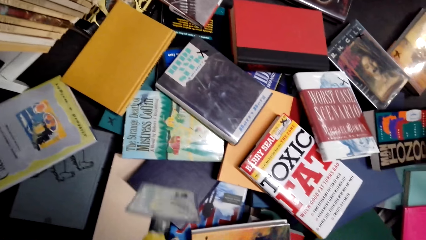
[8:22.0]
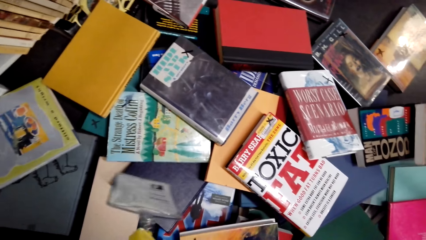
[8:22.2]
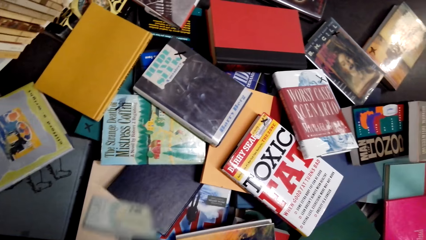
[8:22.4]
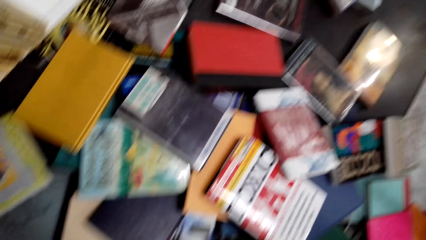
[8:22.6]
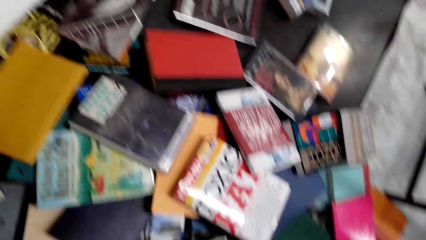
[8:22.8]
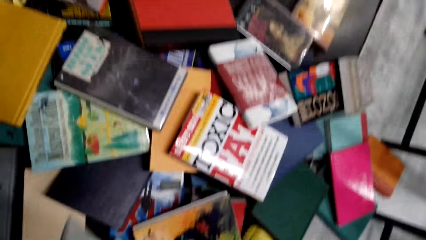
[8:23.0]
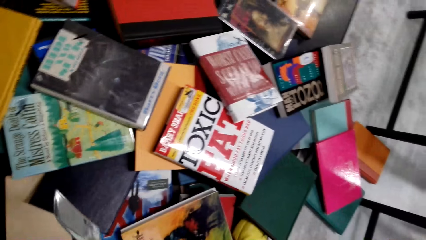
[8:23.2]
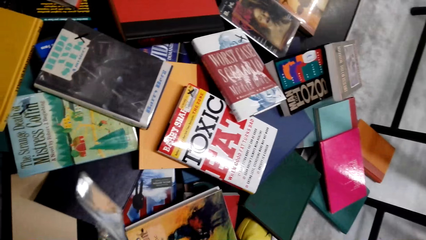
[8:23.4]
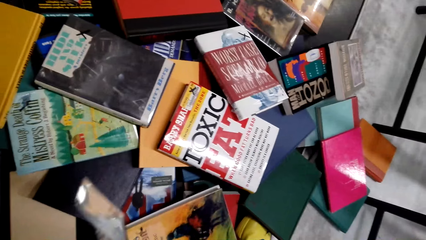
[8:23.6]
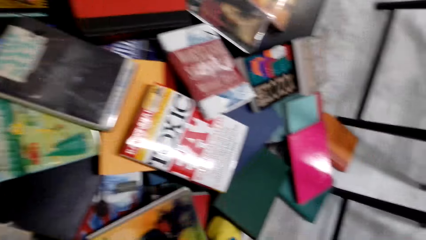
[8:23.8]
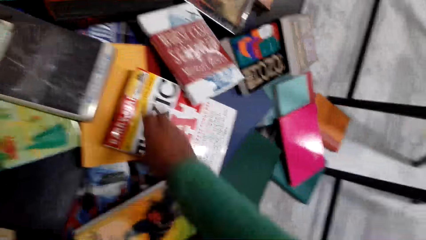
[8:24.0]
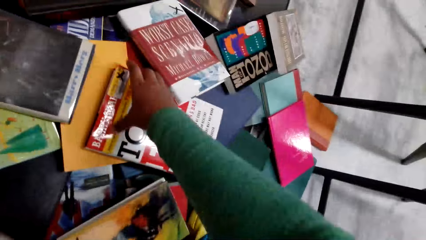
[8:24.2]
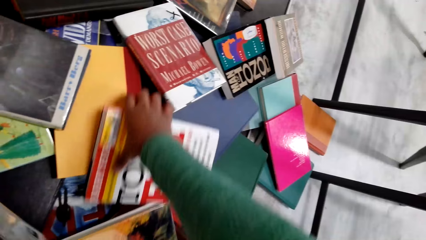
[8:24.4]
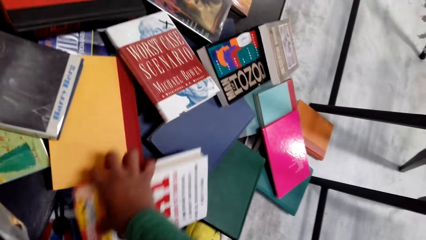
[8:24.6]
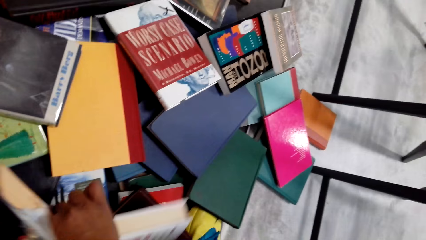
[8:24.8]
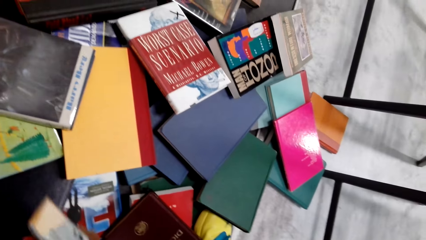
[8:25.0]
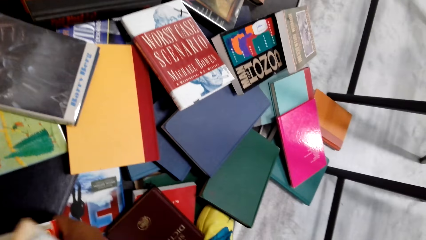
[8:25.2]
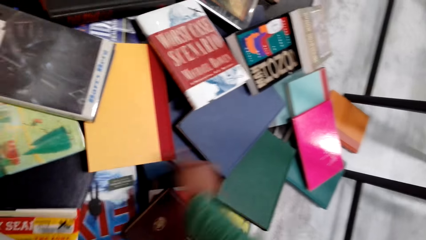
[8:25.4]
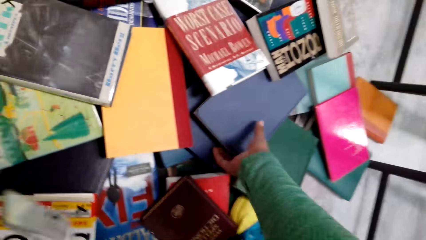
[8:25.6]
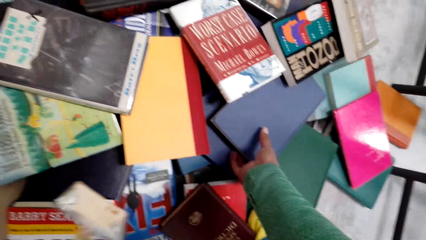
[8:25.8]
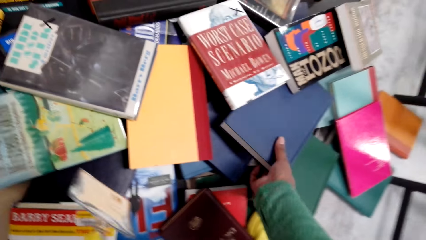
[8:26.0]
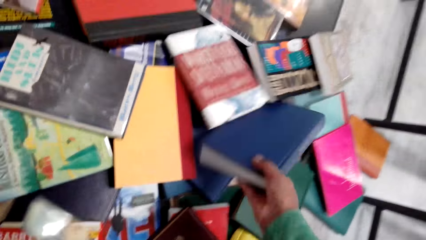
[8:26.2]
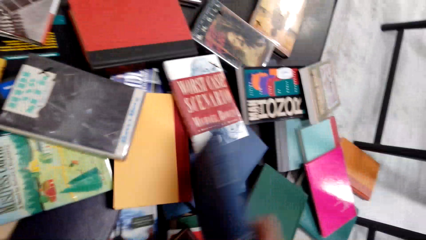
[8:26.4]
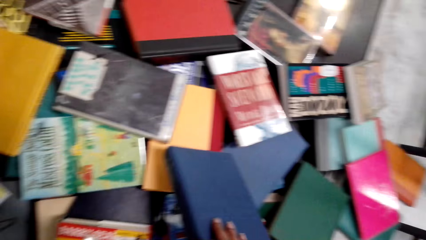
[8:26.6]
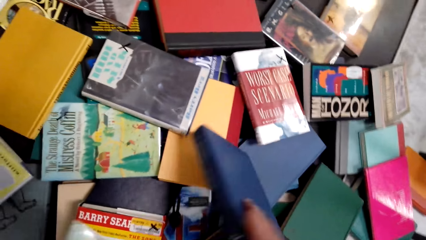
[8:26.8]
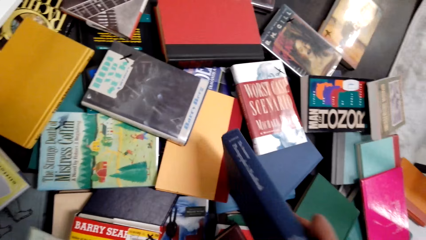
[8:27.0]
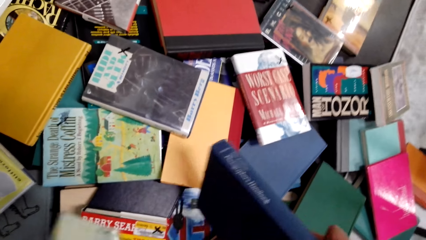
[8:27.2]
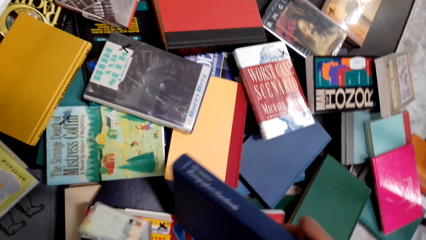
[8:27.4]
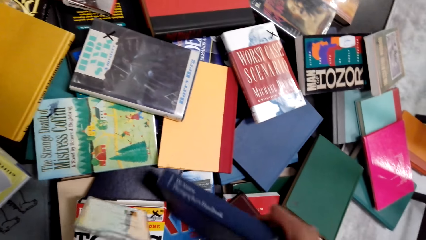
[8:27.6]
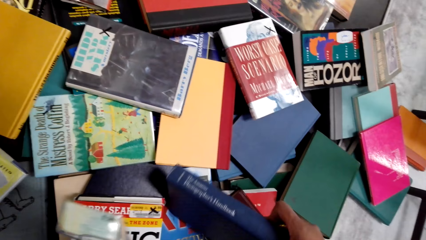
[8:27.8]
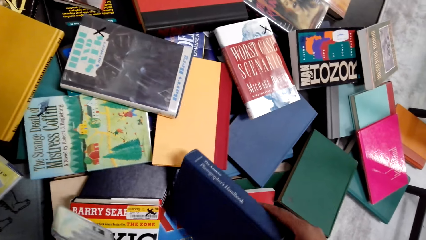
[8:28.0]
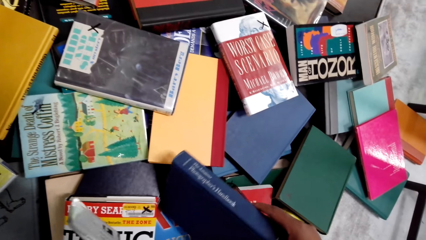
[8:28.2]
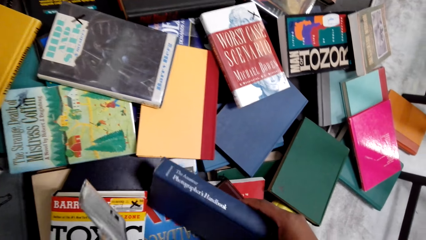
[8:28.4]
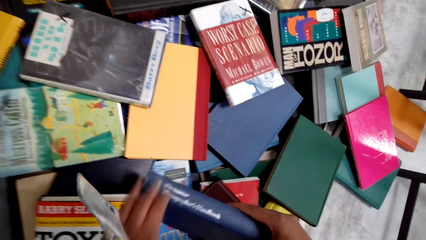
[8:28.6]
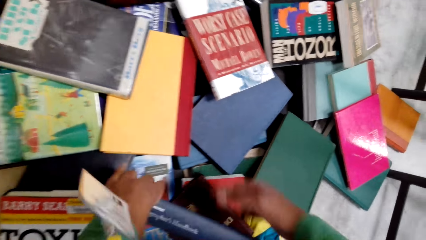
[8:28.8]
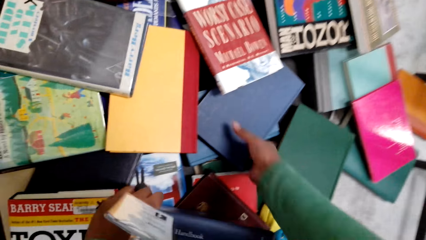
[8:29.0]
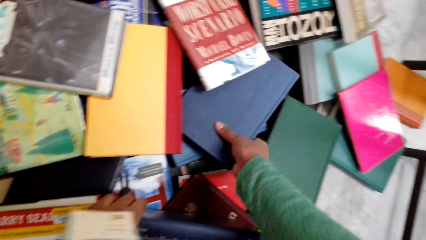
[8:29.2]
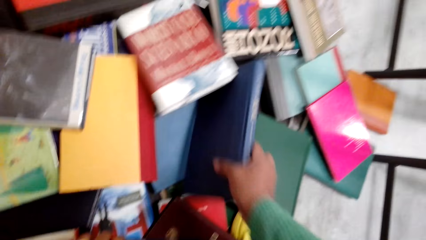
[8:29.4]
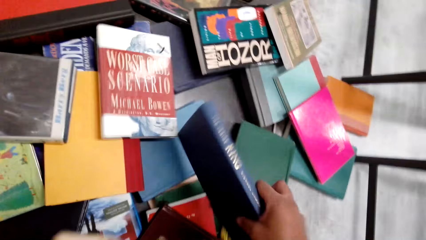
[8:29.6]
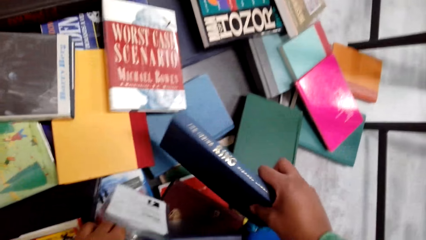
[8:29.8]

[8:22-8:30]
The camera wearer picks a book.

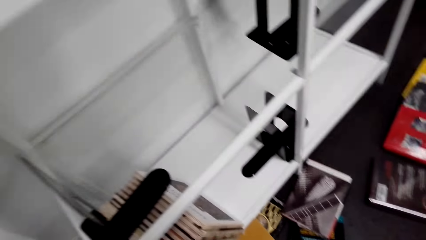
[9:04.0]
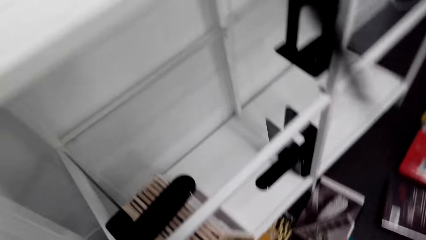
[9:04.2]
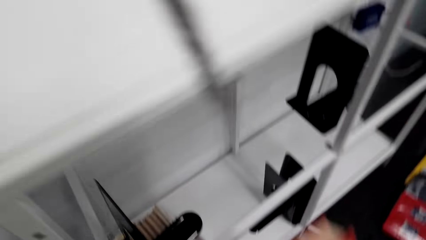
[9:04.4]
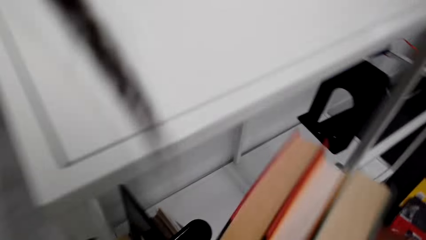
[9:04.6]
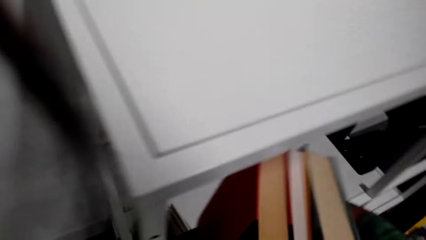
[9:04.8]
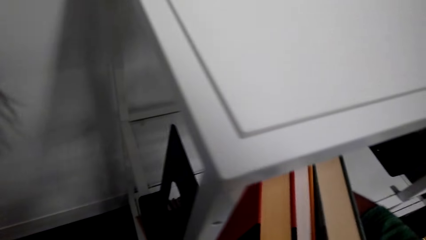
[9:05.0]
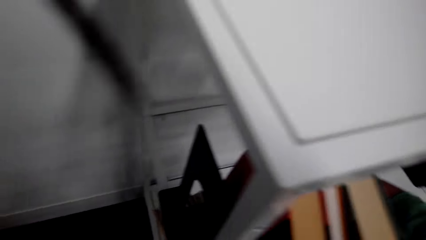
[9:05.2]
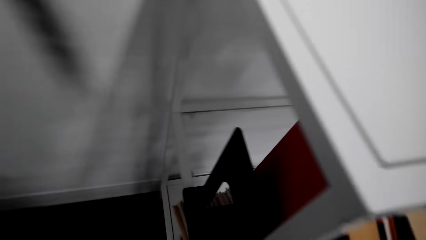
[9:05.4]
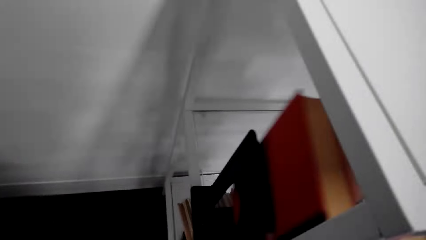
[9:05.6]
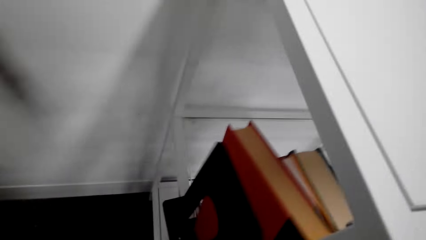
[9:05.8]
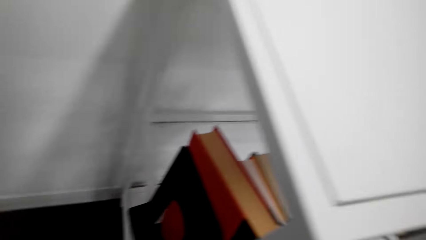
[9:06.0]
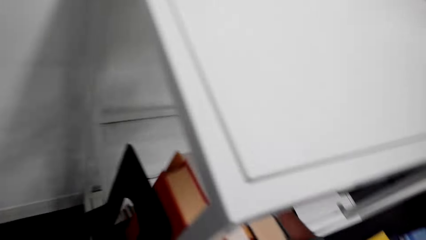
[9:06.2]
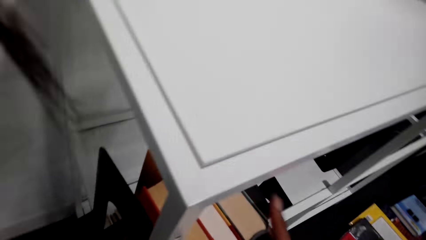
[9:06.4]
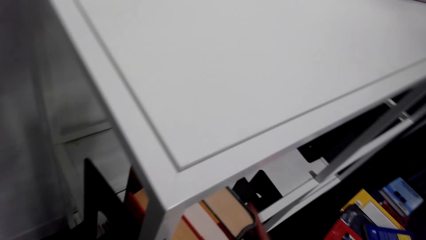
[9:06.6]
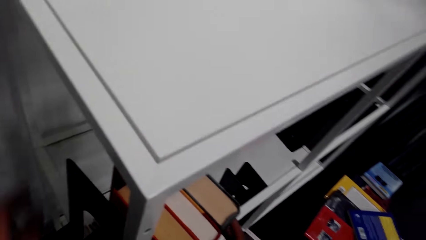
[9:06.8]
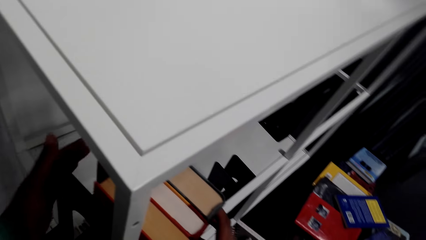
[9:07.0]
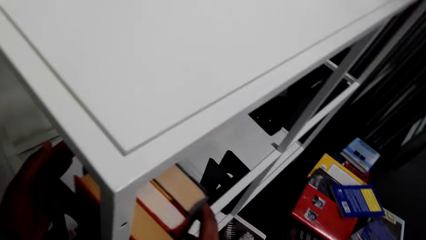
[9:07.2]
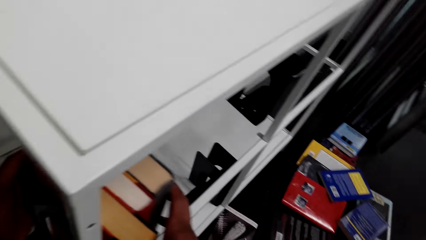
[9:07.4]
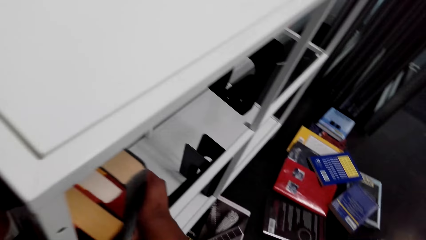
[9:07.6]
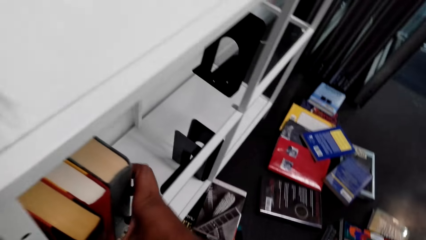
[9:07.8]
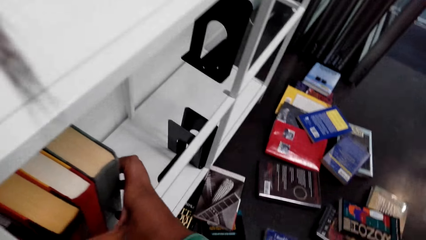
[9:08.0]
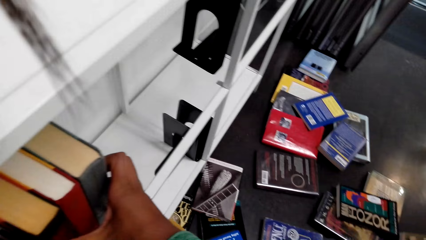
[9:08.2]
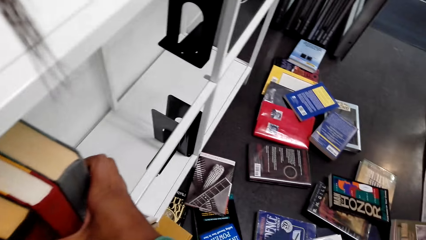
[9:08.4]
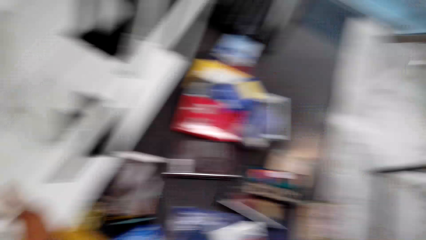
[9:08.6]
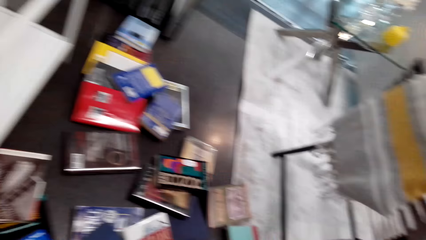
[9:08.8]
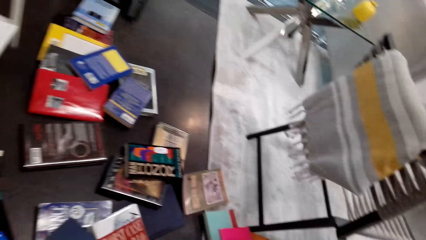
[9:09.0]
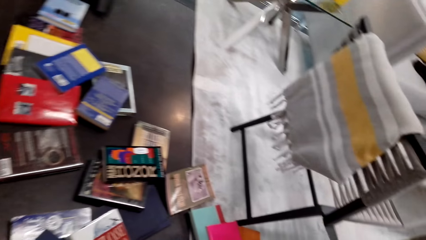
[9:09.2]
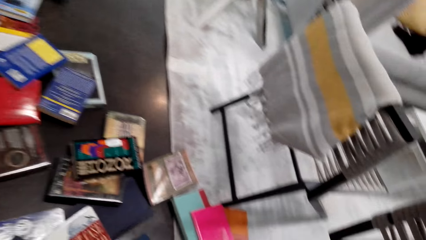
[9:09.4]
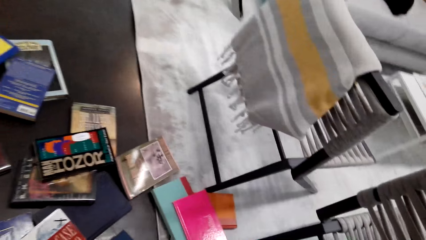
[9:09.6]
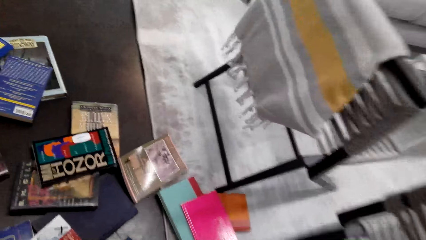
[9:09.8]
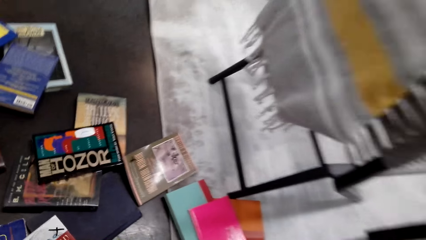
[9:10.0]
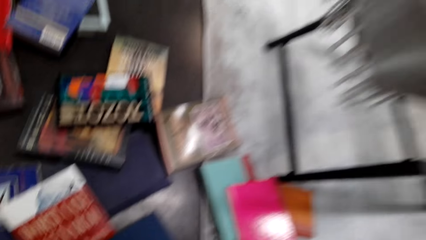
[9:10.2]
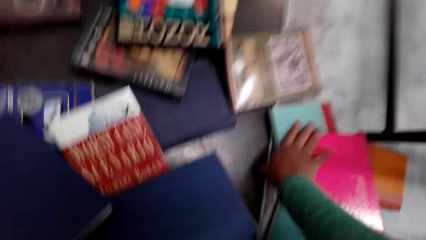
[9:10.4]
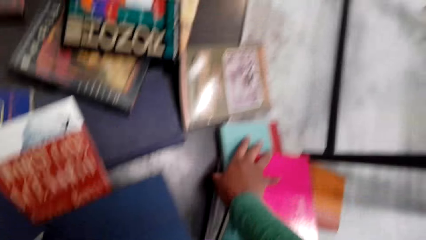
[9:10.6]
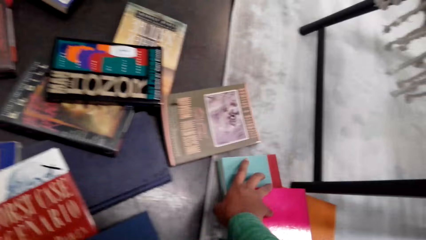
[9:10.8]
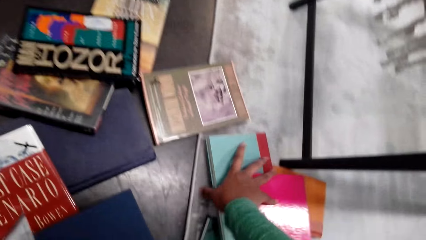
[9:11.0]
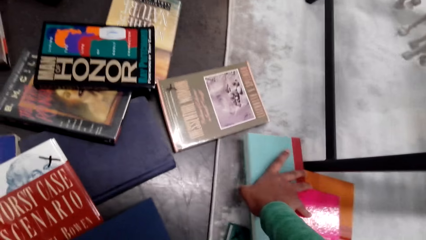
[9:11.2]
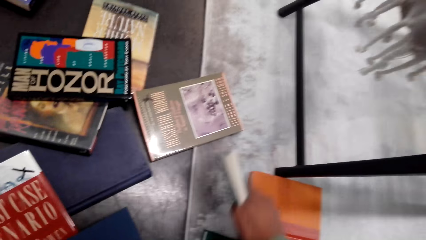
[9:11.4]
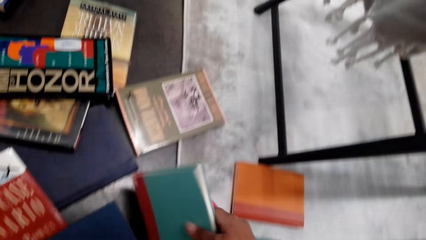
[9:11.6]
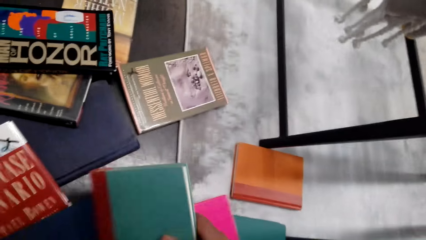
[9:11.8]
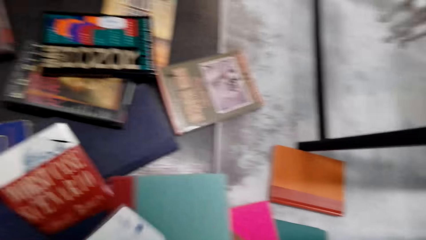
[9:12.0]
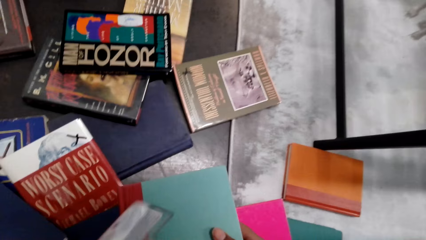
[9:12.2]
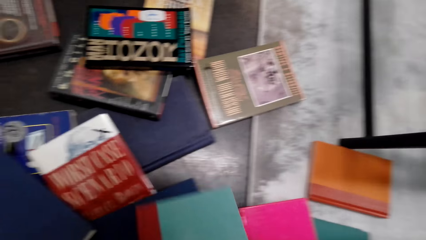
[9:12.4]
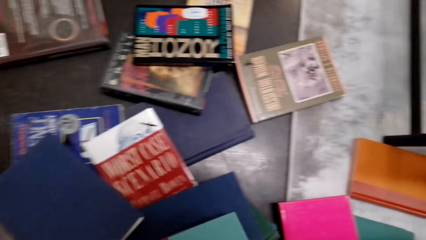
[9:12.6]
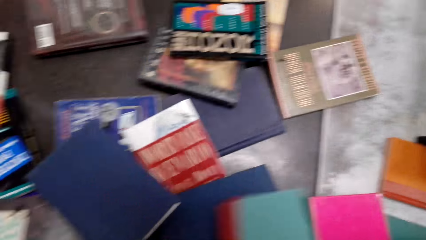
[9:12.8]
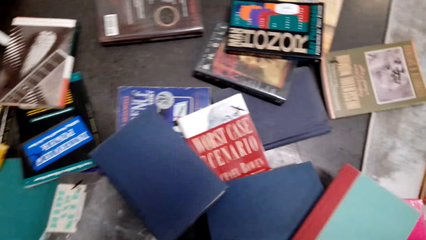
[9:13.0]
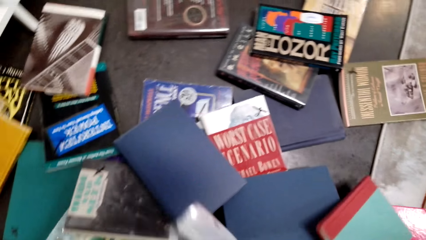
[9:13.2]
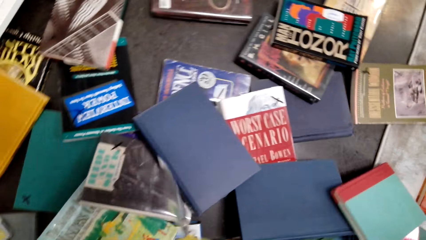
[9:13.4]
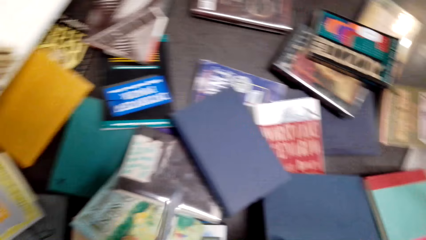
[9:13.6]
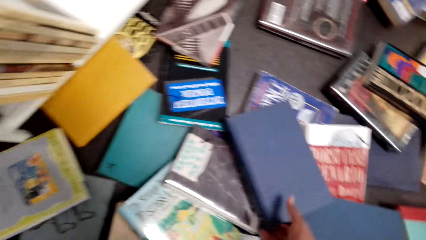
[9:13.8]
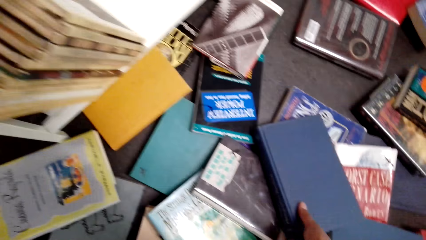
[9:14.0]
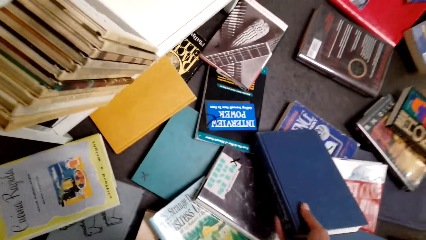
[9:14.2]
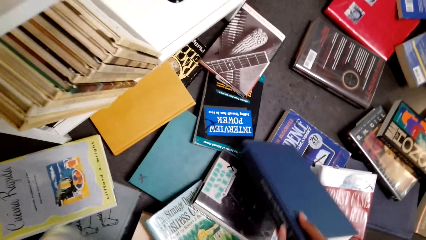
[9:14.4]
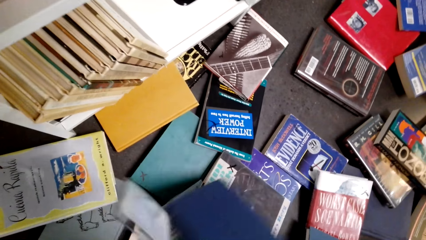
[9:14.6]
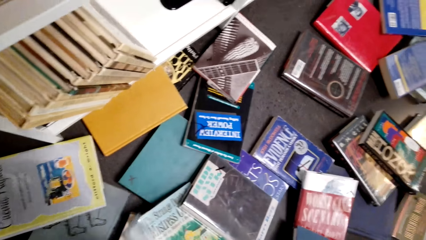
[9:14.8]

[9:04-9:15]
The camera wearer places the books in the bookcase with both hands. They pick a book from the floor with the right hand.
